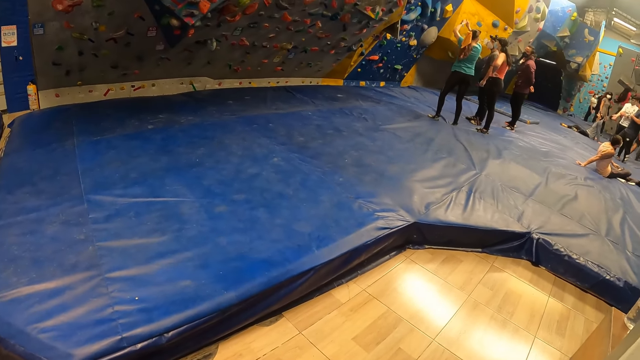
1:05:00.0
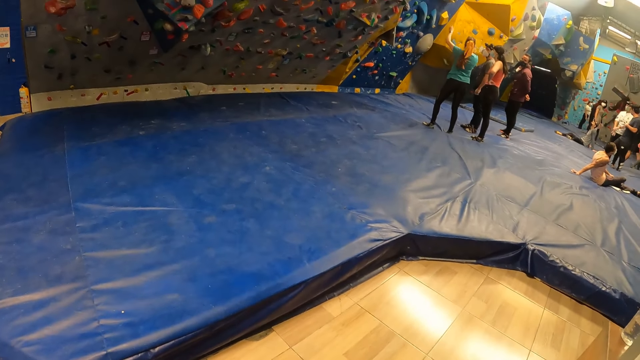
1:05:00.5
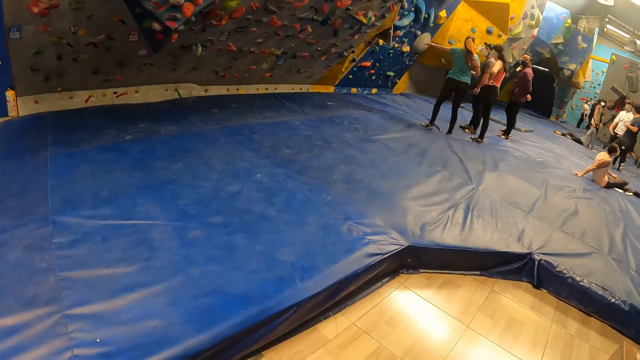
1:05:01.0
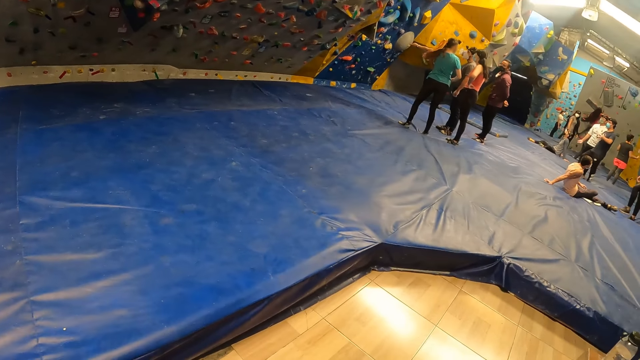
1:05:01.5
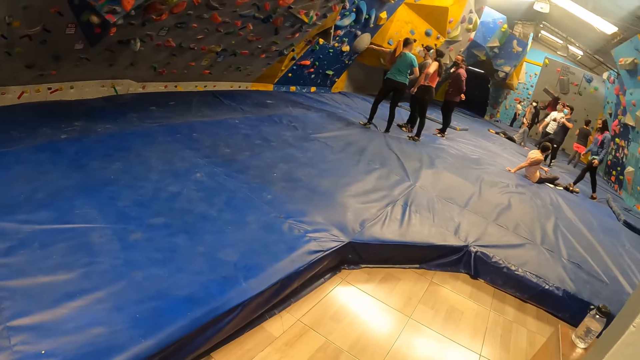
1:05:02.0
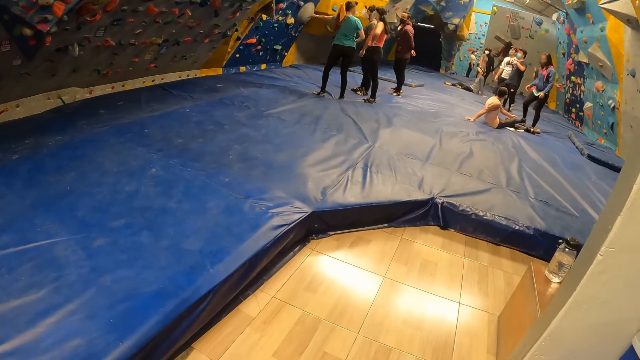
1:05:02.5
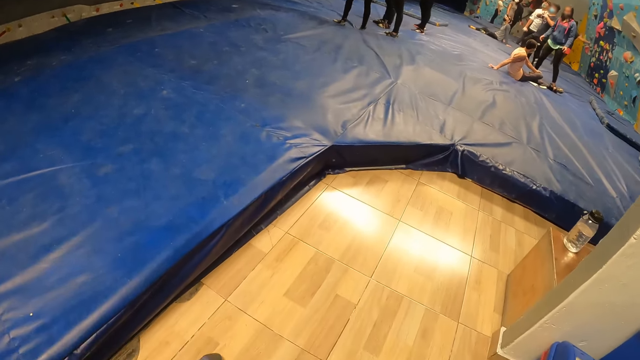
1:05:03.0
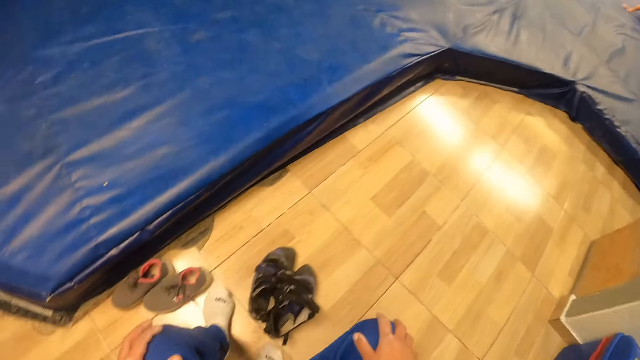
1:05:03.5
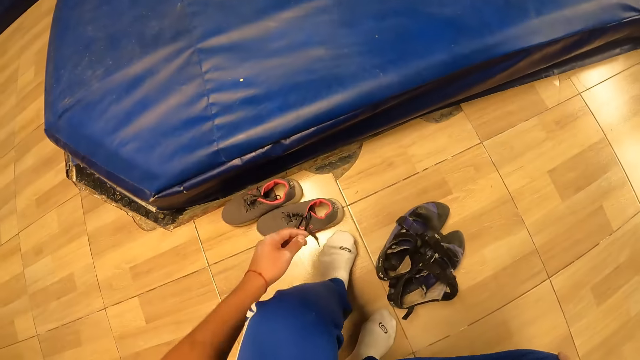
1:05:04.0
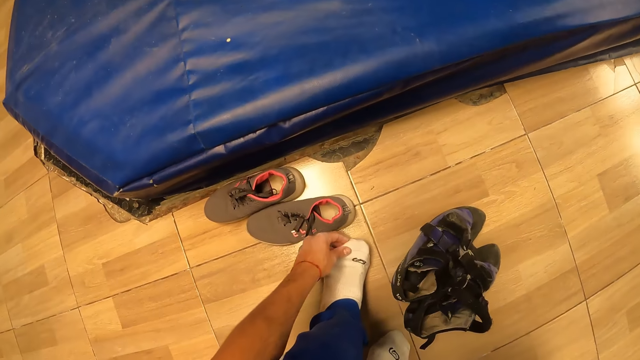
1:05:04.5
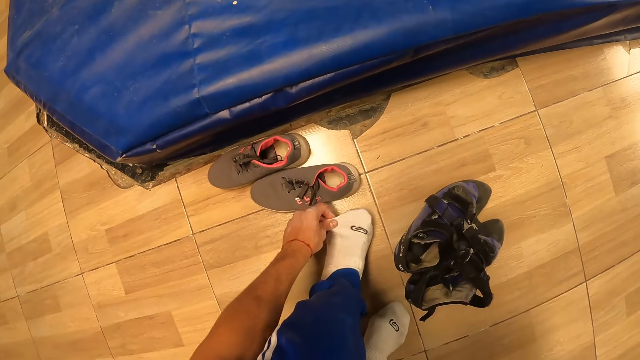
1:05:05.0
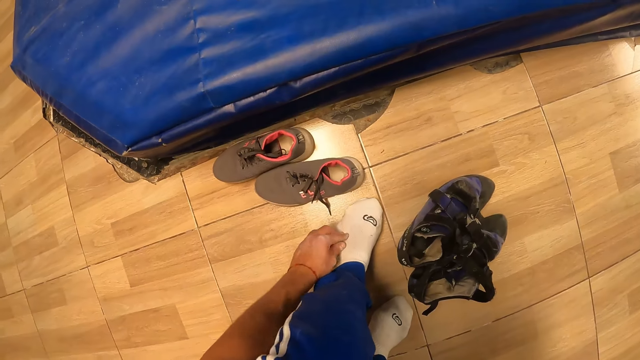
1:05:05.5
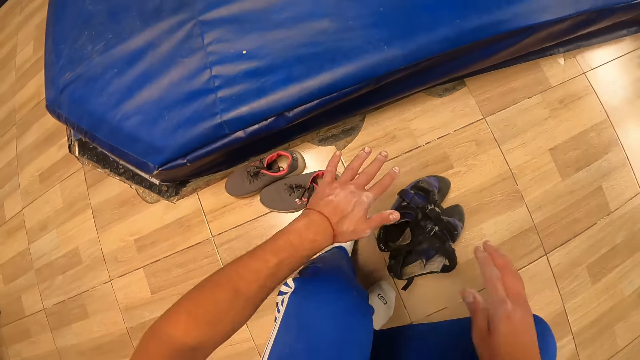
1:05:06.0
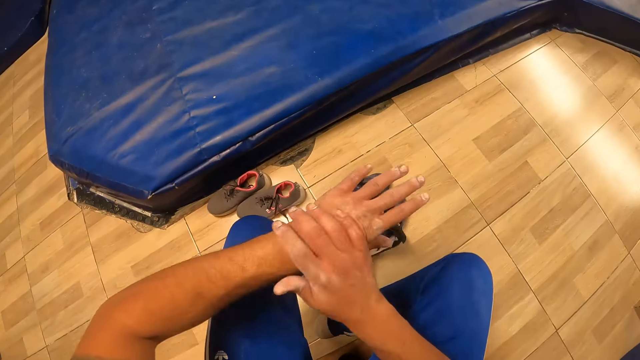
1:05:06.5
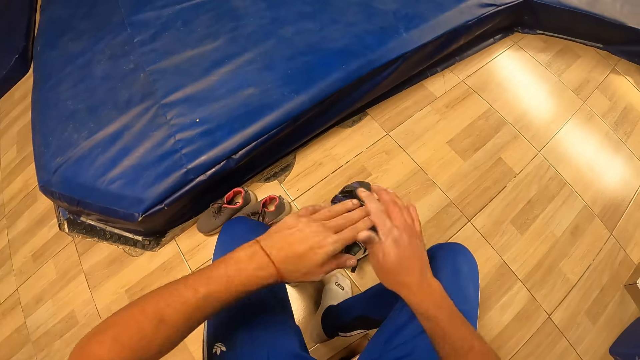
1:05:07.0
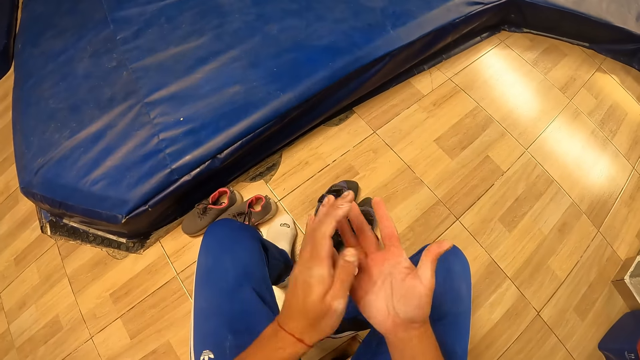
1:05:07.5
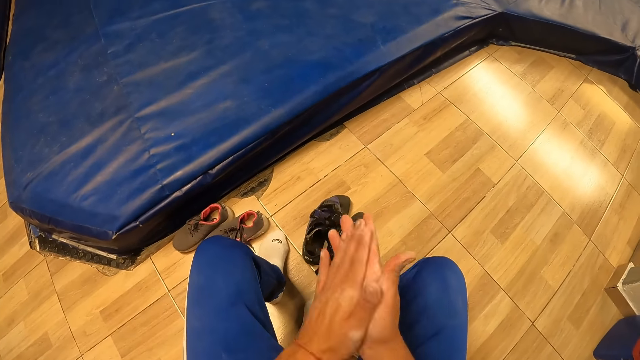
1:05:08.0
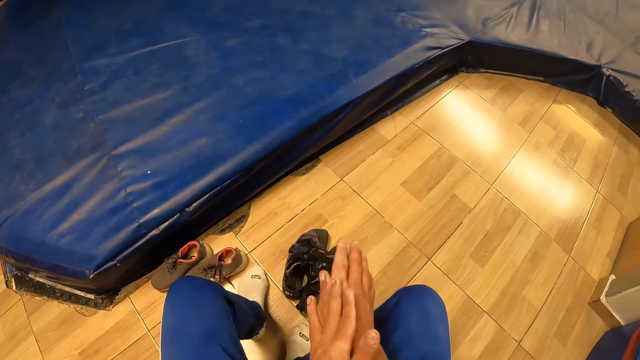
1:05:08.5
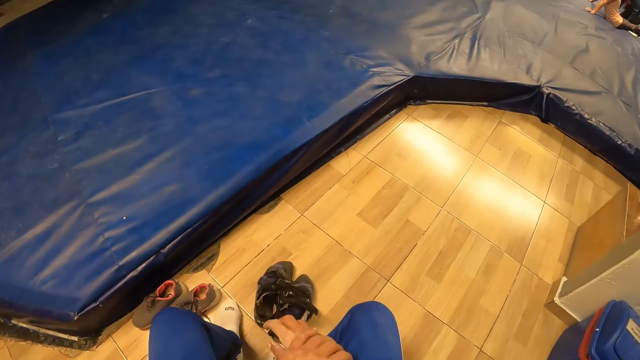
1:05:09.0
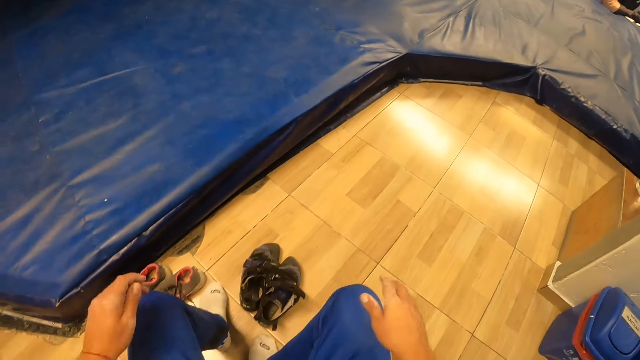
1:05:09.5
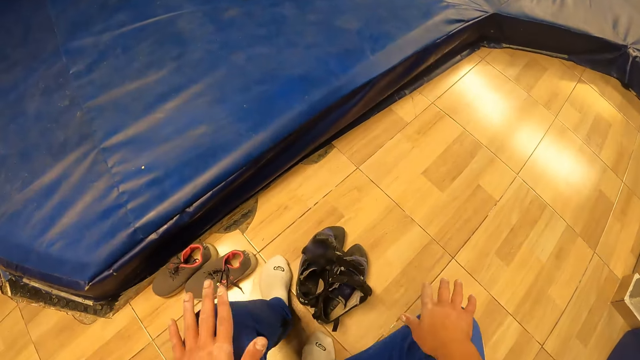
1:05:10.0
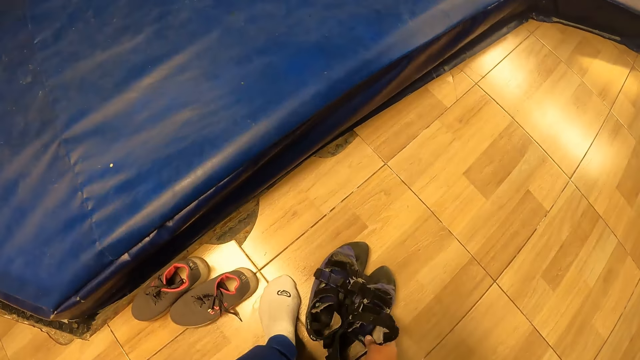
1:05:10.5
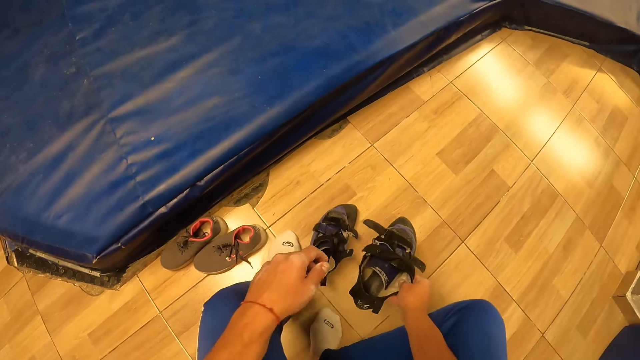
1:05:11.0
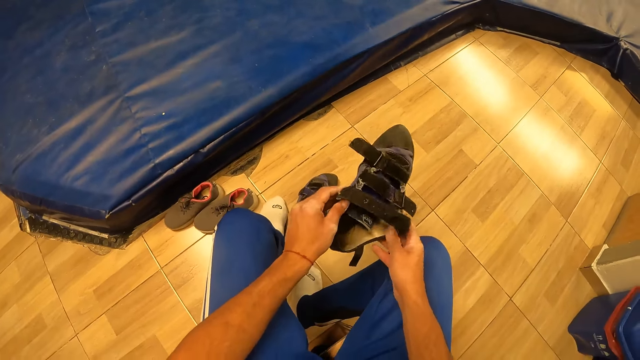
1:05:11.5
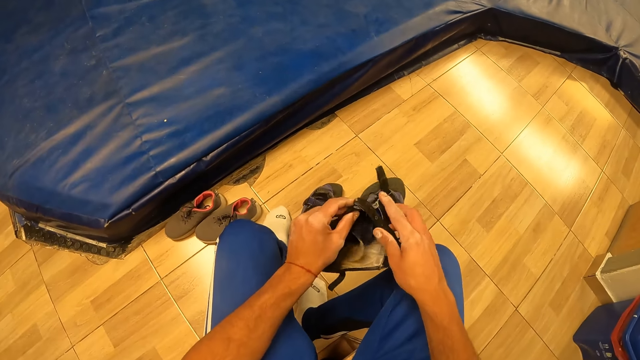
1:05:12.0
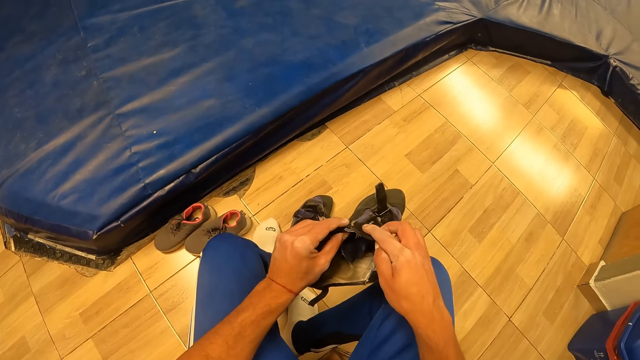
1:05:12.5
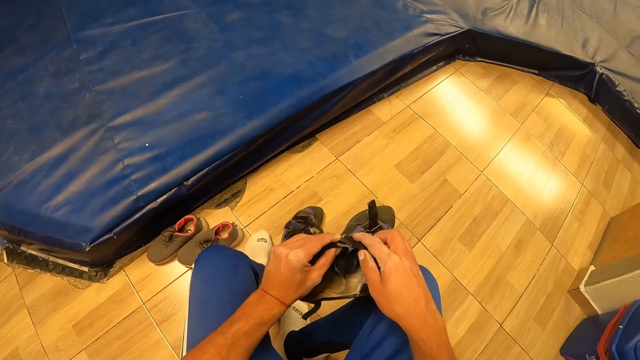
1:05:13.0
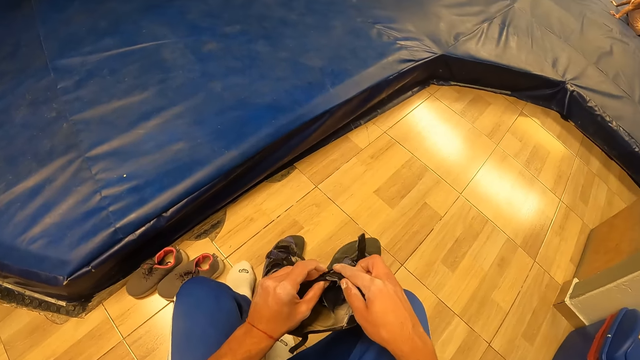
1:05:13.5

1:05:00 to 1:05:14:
The camera wearer adjusts his socks with his left hand. He rubs his hands together. He picks up his right sandal with his right hand. He adjusts the buckles in the sandal with his right hand.

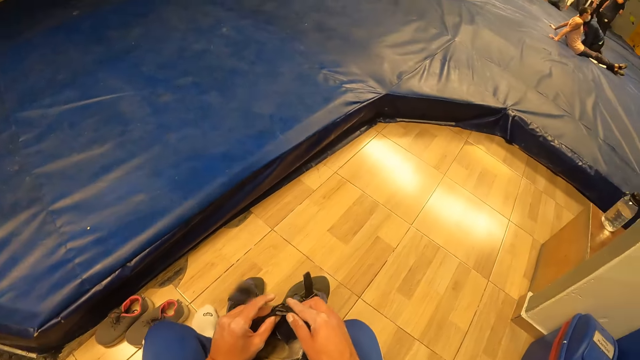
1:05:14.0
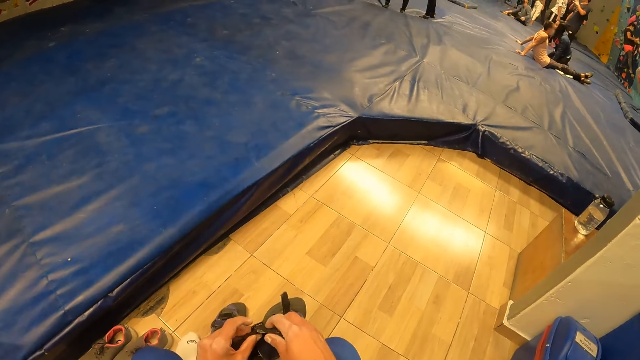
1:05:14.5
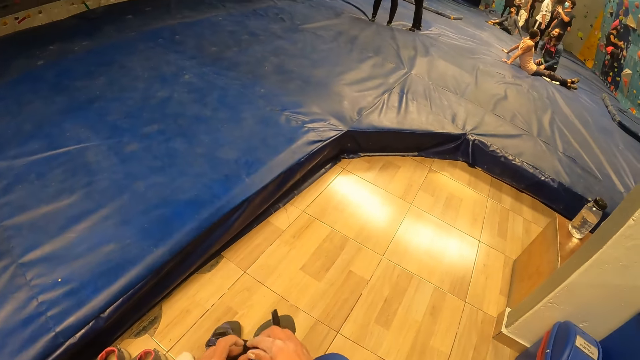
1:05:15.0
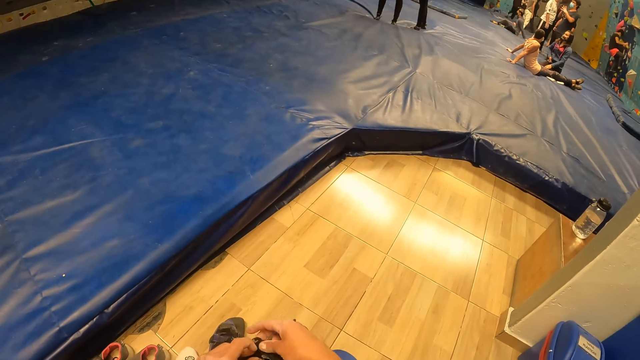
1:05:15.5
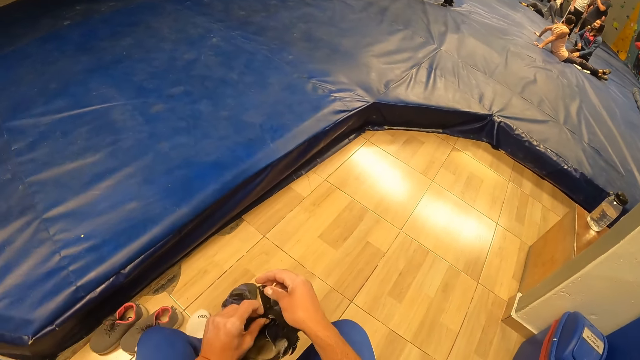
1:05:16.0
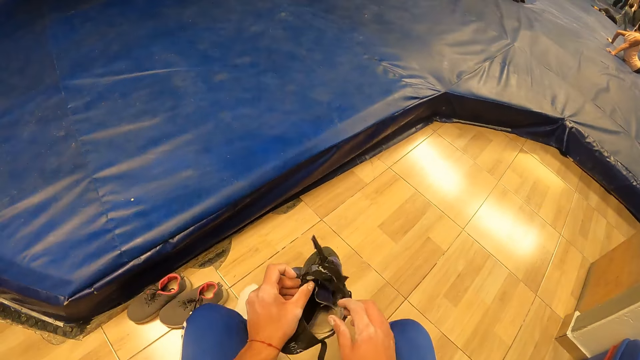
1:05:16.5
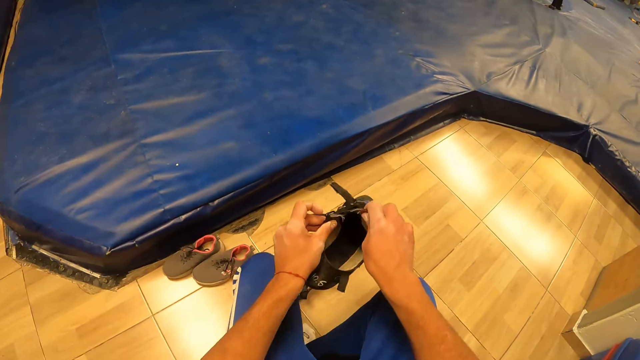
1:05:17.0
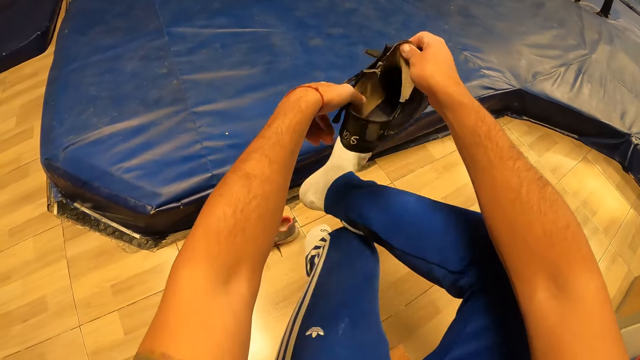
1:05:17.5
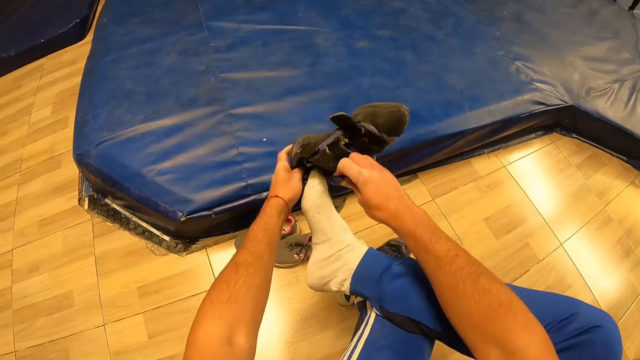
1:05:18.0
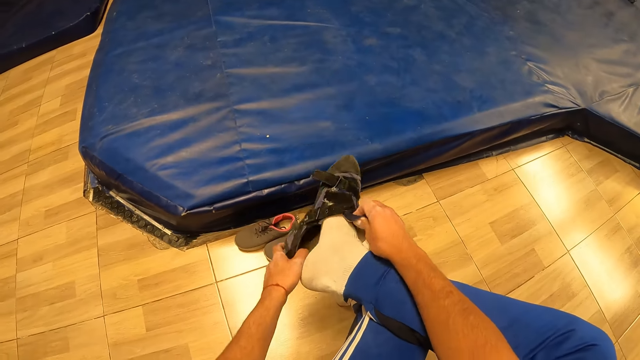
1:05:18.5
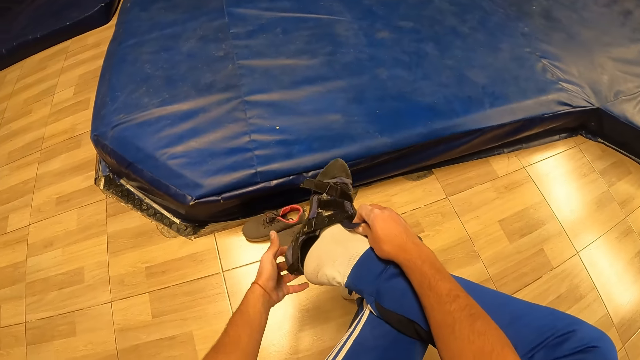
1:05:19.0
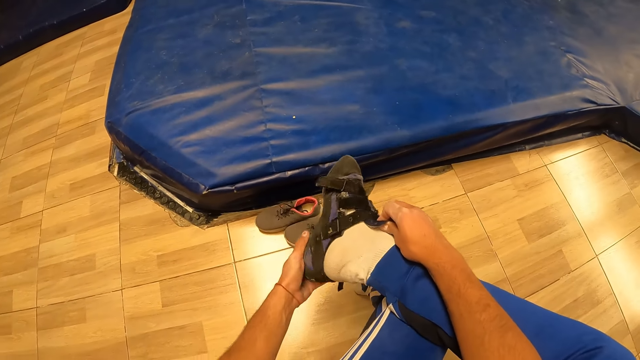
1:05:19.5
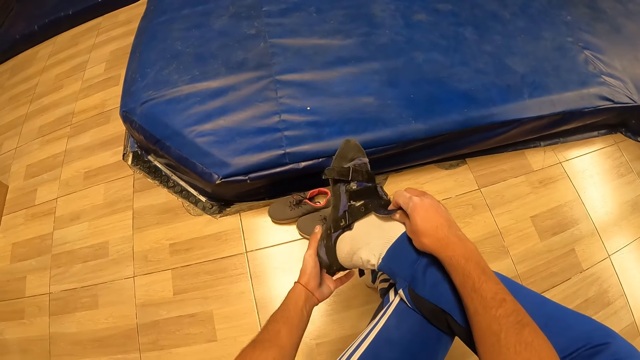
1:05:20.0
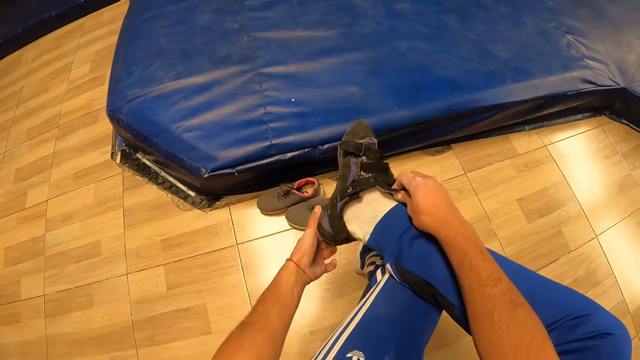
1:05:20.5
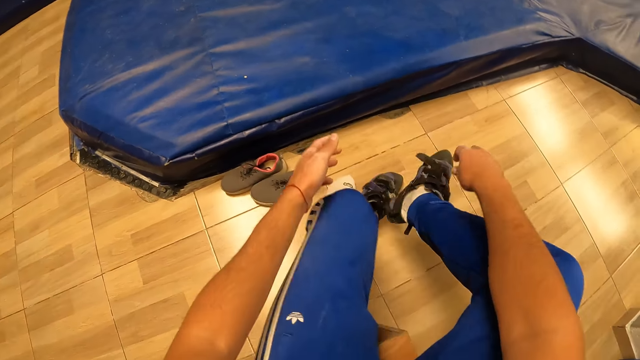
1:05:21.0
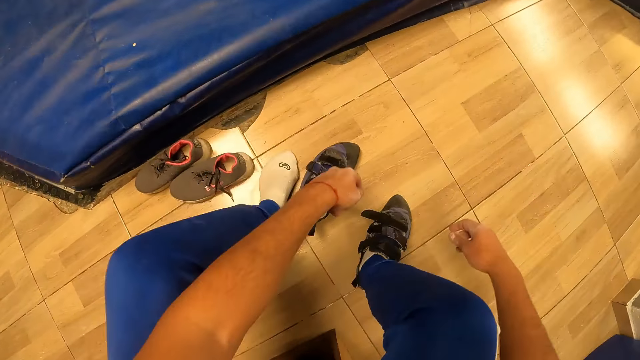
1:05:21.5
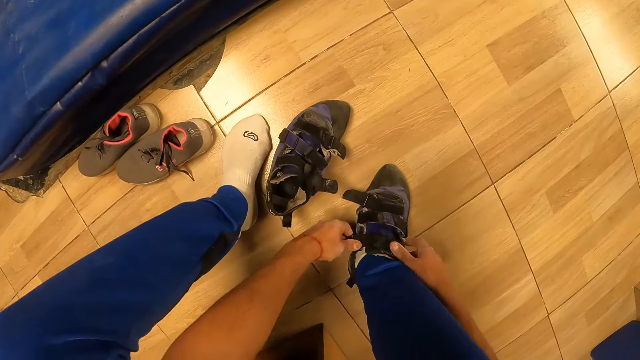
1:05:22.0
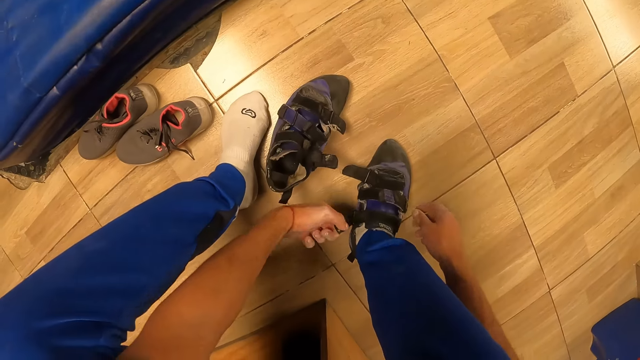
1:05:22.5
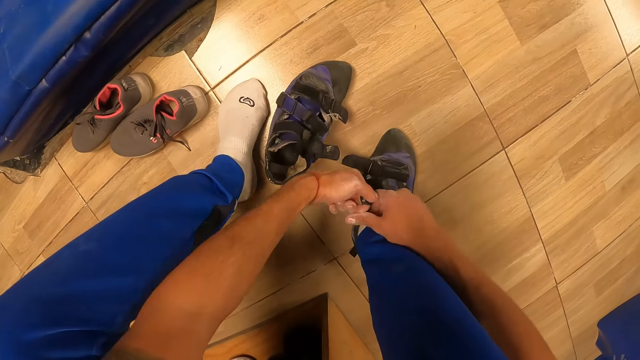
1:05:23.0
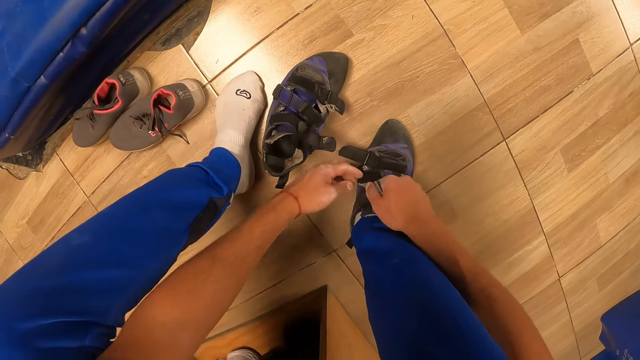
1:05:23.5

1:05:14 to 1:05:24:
The camera wearer looks around. He wears his sandal or shoe on his right leg with both hands. He ties the shoe.
